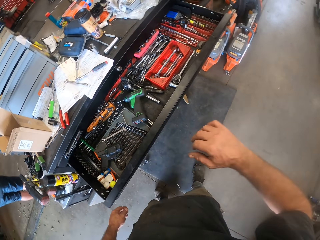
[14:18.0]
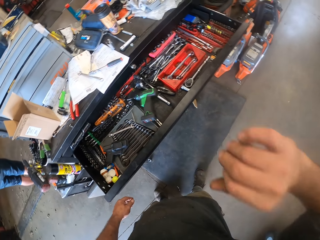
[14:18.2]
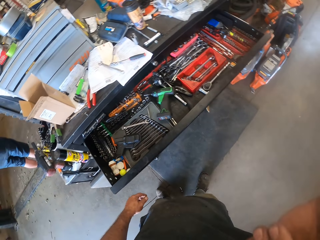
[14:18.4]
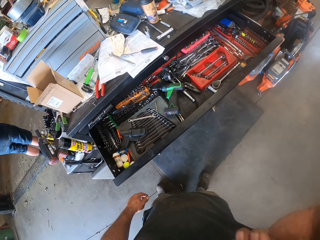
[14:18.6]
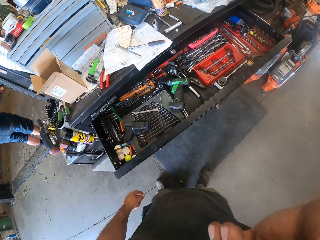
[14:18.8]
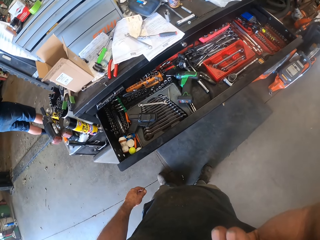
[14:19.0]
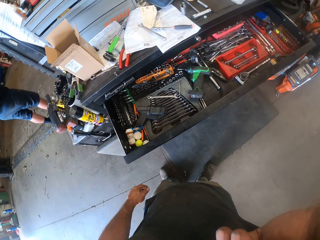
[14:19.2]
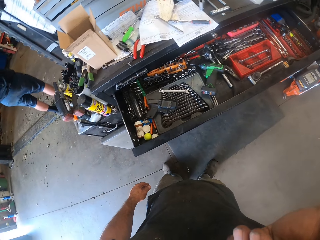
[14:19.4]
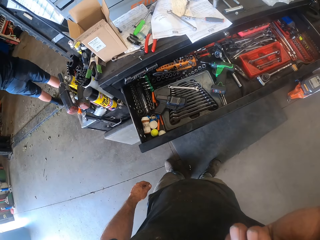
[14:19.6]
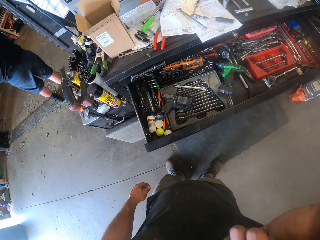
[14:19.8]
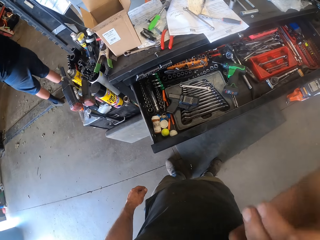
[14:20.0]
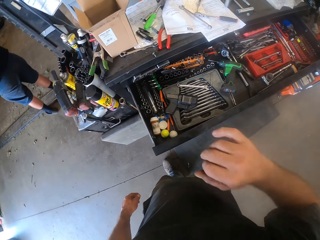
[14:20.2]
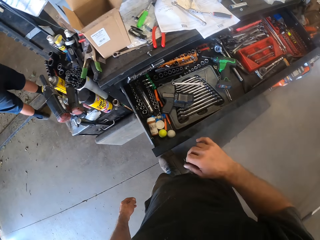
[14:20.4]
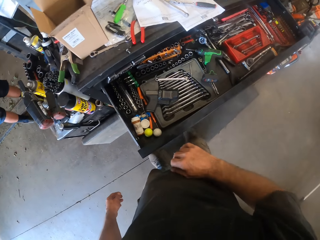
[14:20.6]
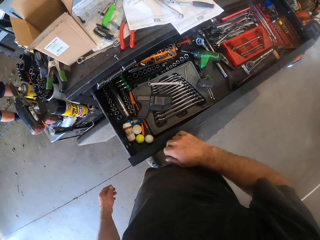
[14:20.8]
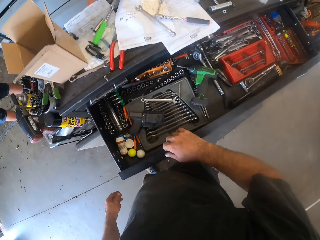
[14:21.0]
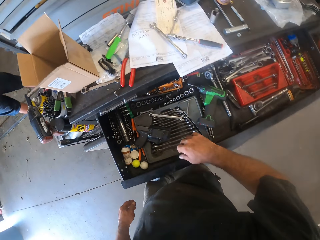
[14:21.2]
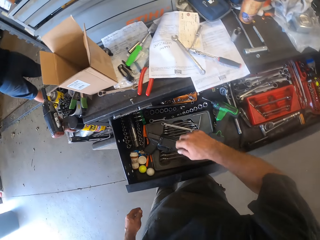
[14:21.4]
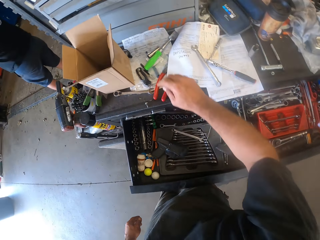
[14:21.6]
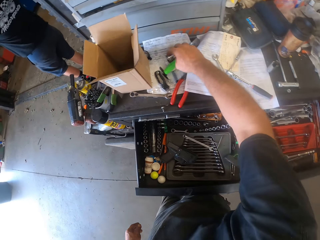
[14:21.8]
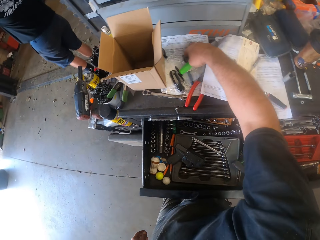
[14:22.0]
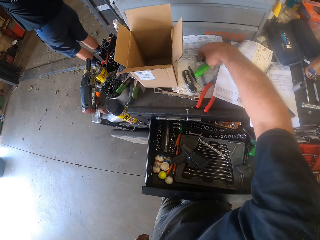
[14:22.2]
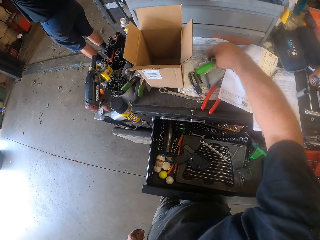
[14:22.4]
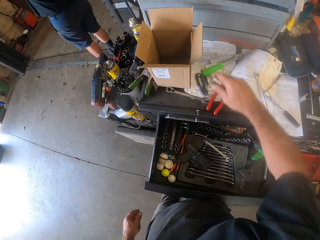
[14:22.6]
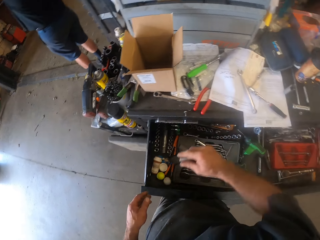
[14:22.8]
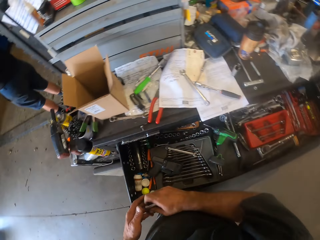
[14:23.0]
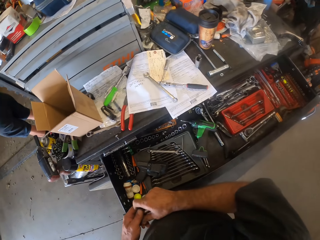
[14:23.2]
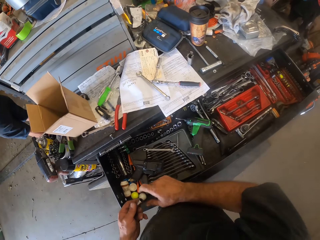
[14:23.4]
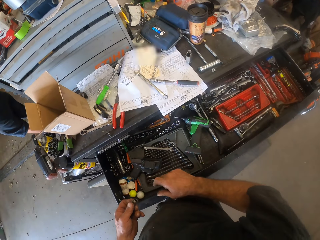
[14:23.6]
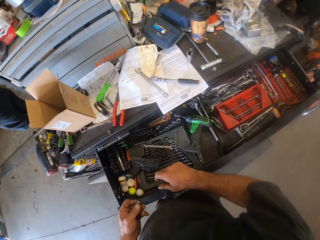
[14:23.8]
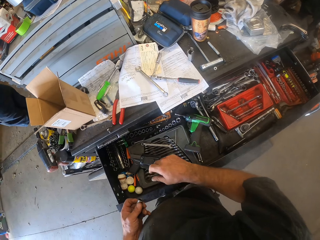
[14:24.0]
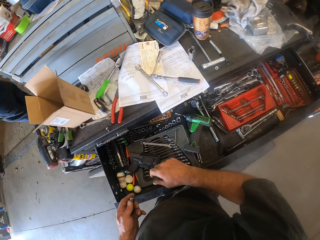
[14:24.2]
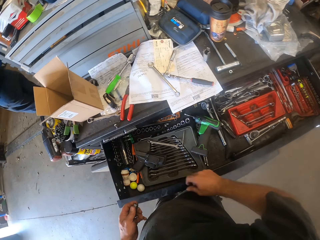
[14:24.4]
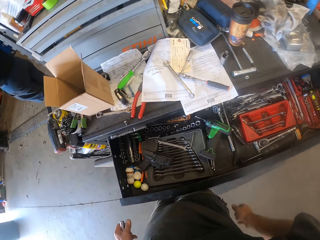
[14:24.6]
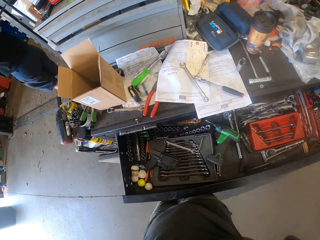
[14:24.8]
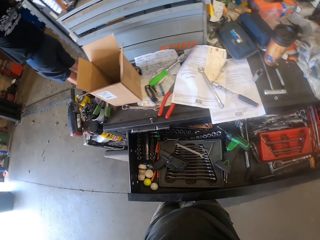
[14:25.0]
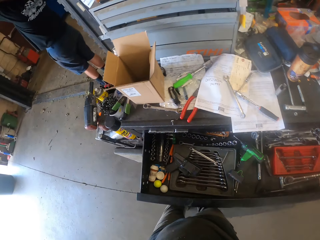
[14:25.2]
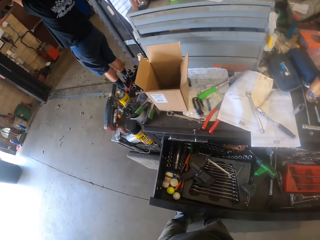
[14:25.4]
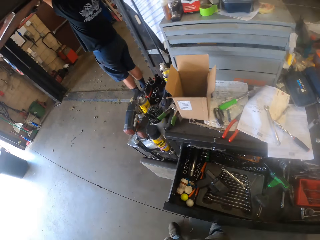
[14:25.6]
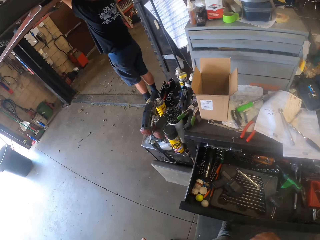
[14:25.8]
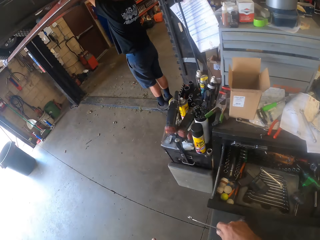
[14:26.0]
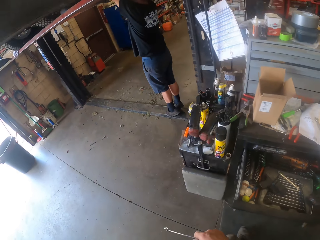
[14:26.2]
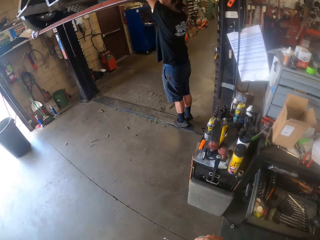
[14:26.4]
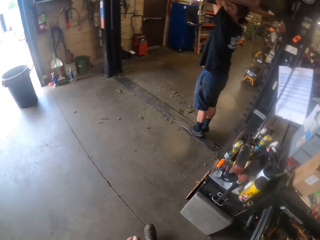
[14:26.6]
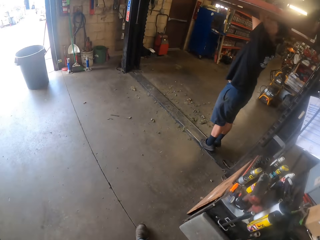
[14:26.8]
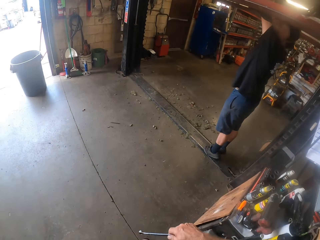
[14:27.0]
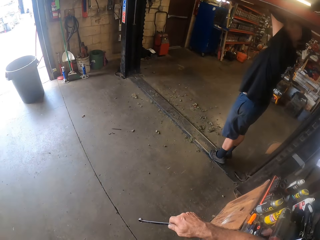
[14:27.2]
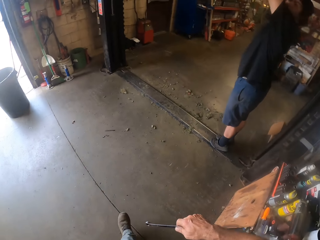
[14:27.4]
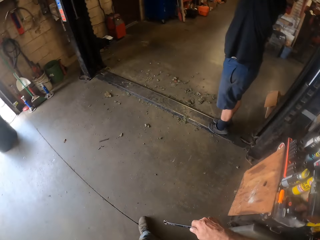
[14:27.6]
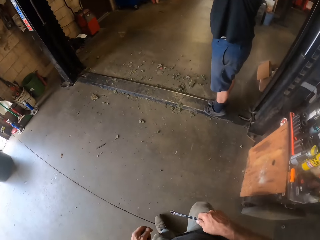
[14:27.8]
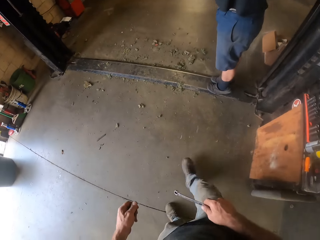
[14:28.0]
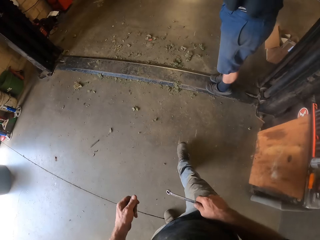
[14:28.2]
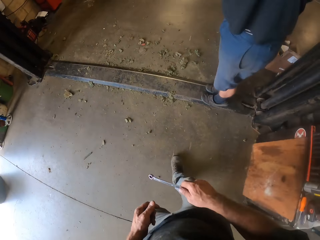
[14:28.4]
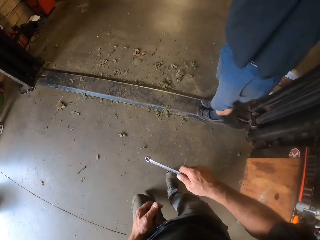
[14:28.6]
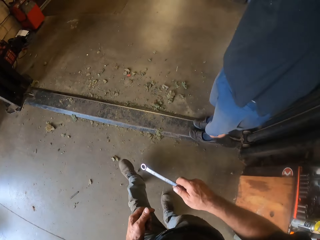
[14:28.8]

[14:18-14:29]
The camera wearer adjusts the camera. He touches his face with the back of his right hand. He looks around. He picks up a bolt extractor from the table with his right hand. He passes the bolt extractor to his left hand. He looks around. He picks up a spanner from his back pocket with his right hand. He walks towards the car lifter.

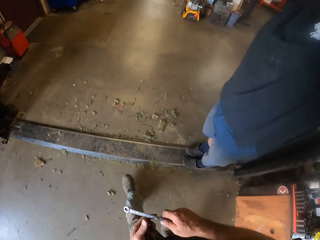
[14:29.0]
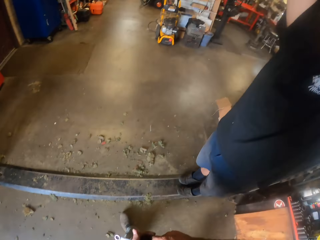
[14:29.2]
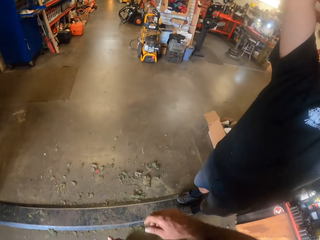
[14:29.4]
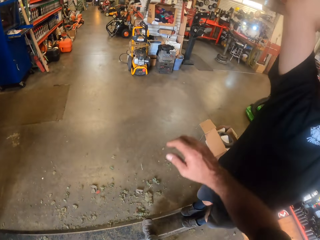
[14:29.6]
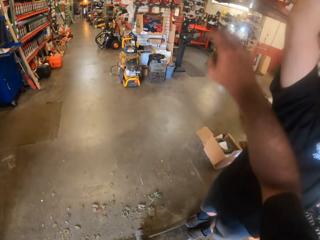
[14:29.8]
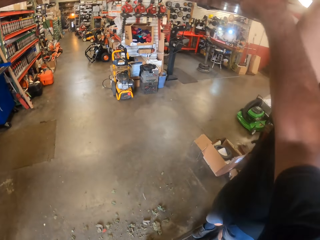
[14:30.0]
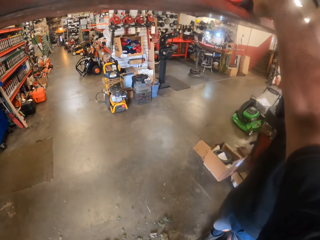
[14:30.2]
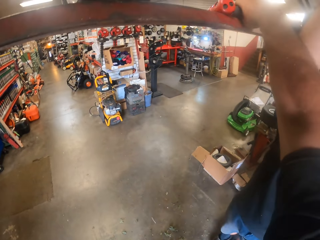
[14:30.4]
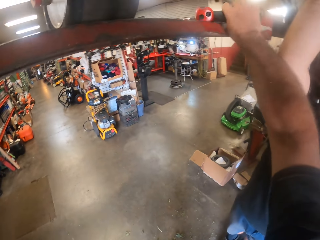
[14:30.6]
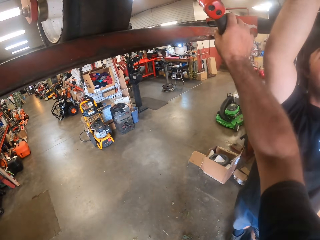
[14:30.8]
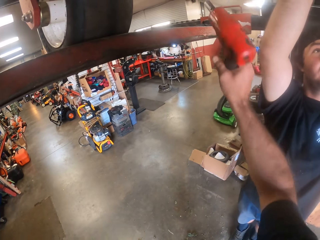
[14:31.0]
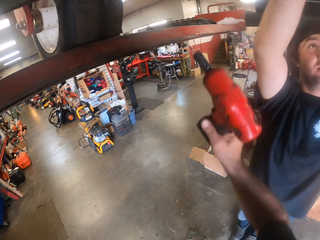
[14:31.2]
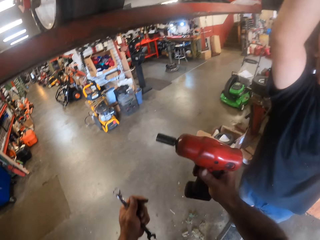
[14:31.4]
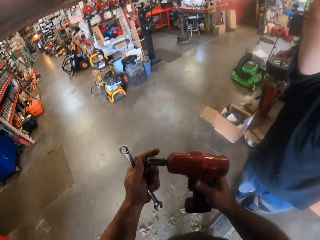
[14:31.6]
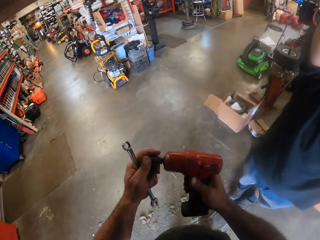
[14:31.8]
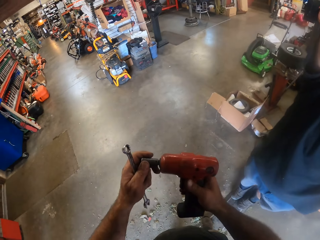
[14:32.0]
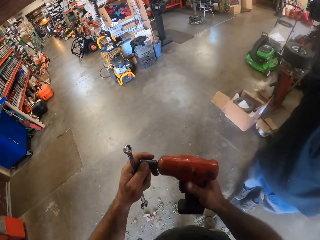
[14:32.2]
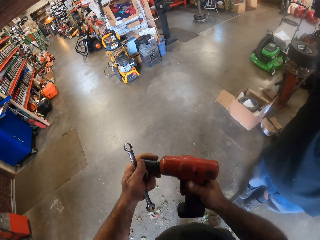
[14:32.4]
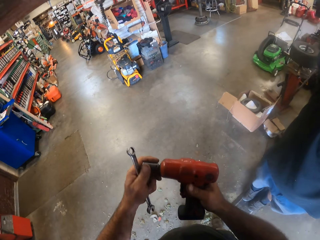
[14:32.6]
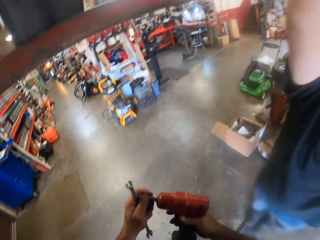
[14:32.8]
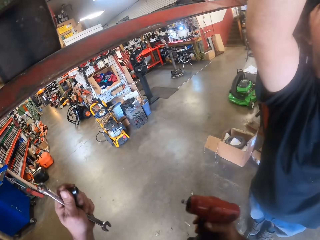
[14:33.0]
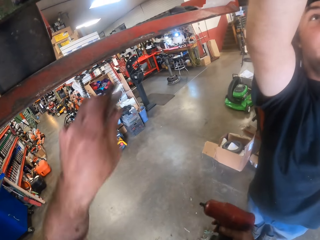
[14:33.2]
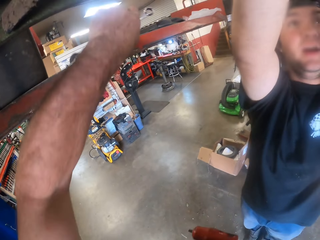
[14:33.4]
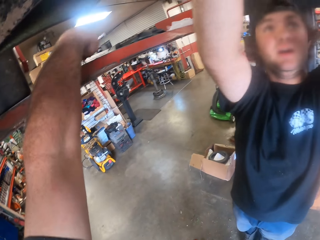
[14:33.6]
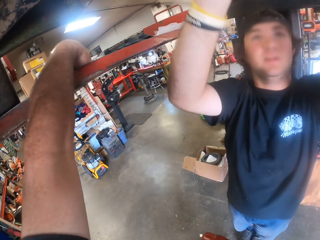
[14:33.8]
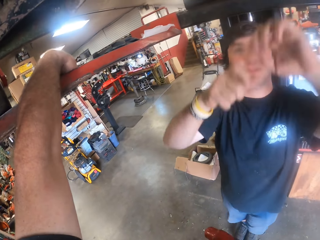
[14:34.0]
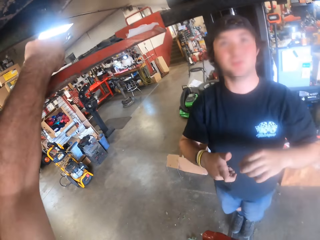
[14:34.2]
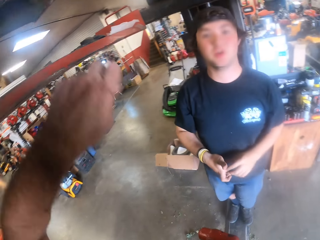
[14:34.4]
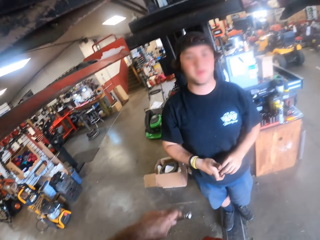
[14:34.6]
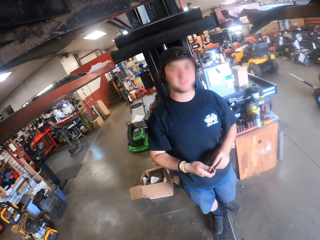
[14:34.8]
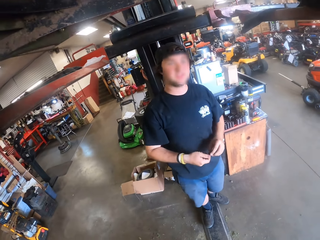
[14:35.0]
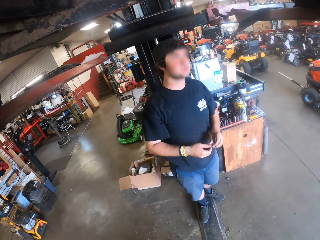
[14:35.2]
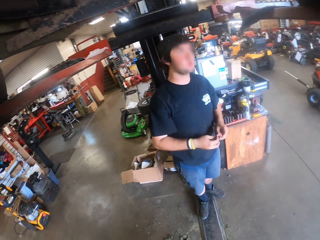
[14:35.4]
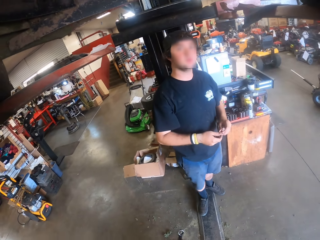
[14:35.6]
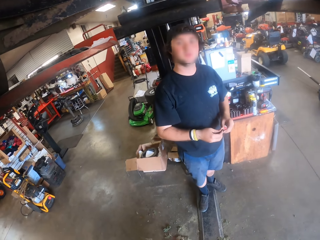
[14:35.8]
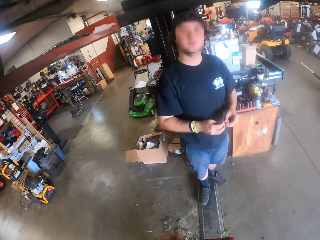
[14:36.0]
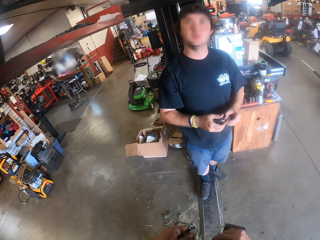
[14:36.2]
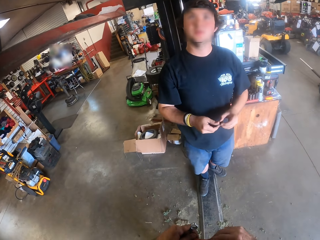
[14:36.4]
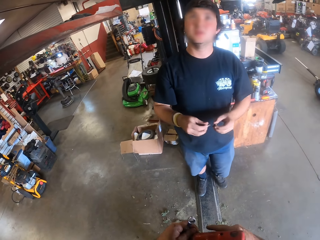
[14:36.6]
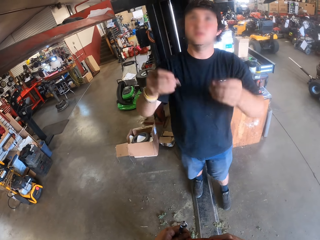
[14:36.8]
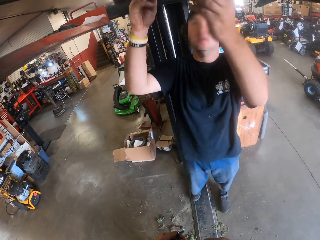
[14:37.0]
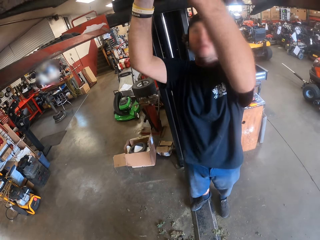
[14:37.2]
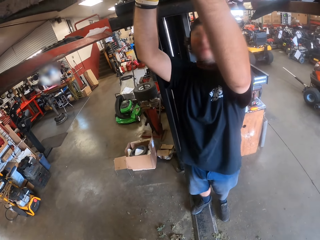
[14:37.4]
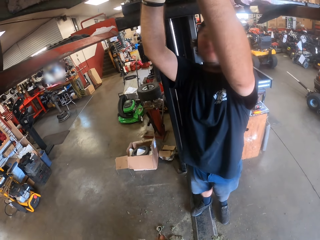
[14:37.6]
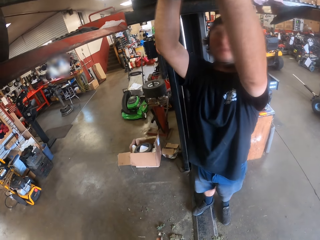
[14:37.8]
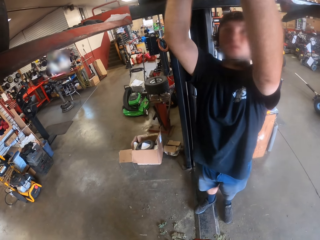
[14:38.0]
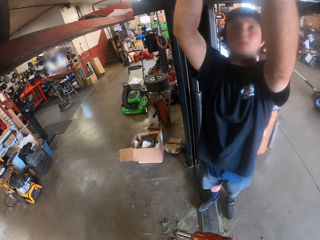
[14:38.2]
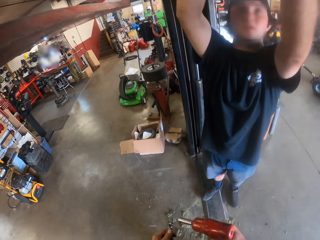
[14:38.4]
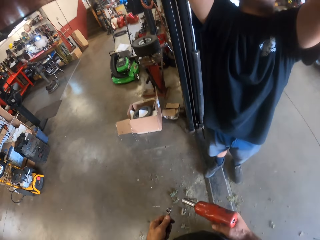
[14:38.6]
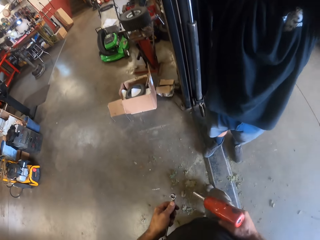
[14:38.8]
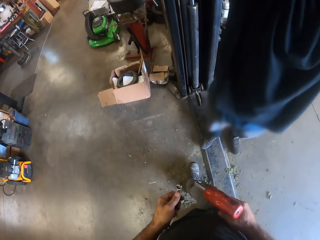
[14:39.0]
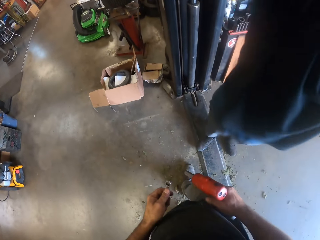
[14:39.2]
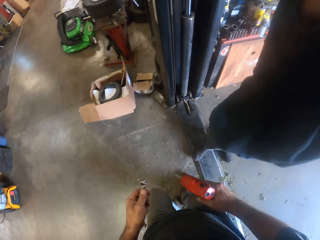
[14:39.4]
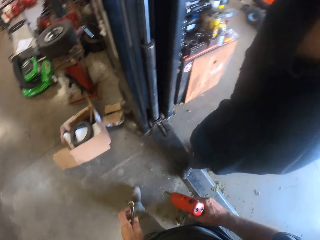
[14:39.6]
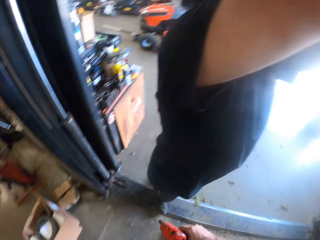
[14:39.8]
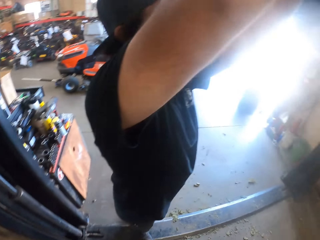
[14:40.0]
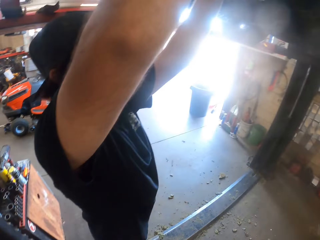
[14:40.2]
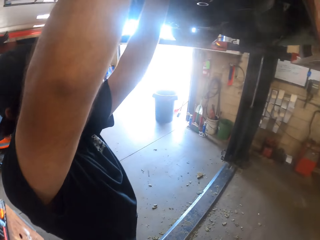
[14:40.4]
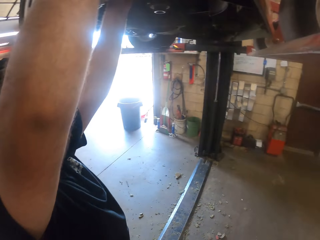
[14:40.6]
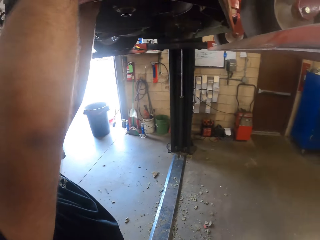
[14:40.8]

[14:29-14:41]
The camera wearer passes the spanner to his left hand. He picks up a combi drill from the rail of the car lifter with his right hand. He removes the bolt extractor from the chuck of the combi drill with his left hand. He drops the bolt extractor on his left hand on the rail of the car lift. He lowers the hand. A person looks around and fixes the lawn mower. The camera wearer walks around the workshop.
